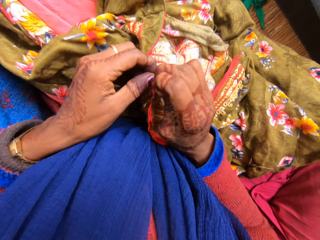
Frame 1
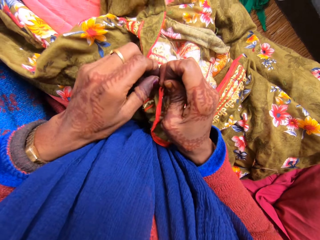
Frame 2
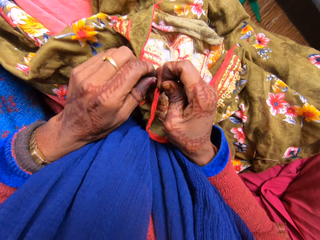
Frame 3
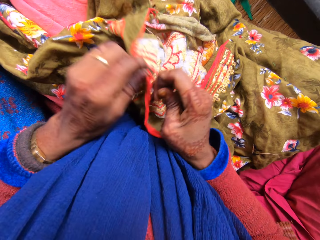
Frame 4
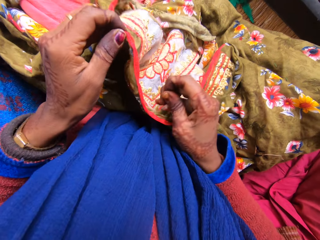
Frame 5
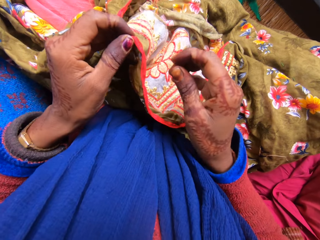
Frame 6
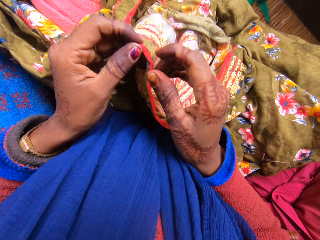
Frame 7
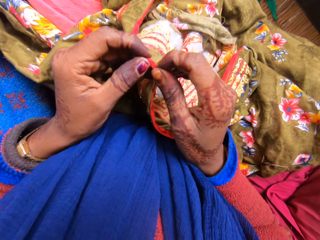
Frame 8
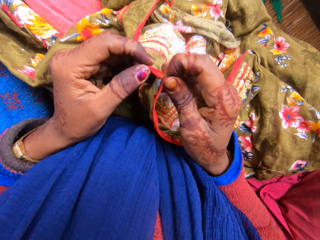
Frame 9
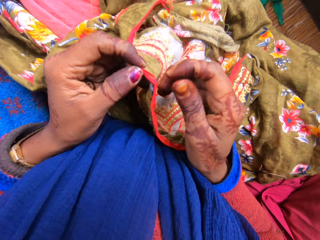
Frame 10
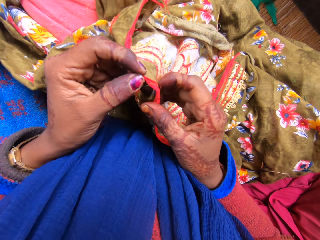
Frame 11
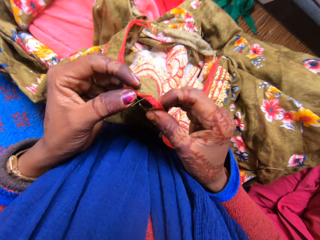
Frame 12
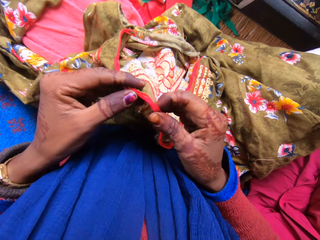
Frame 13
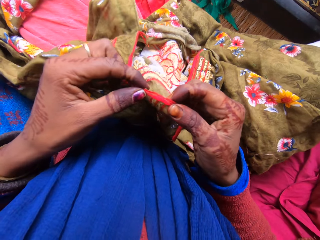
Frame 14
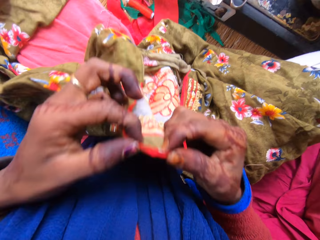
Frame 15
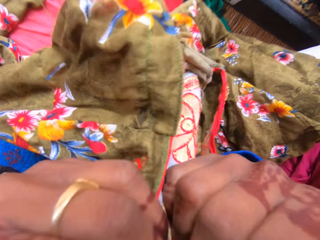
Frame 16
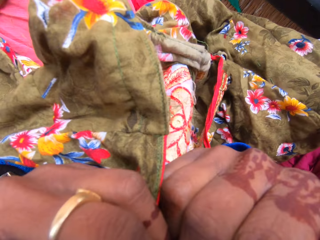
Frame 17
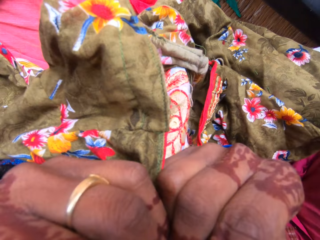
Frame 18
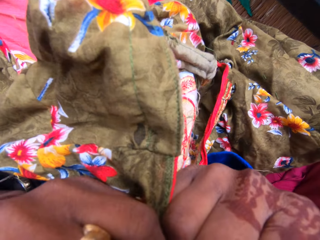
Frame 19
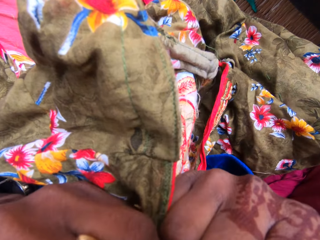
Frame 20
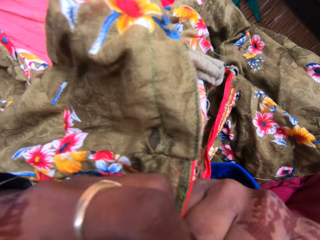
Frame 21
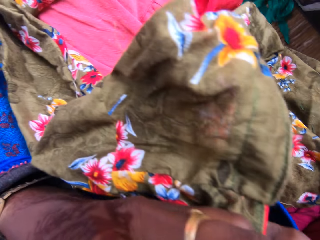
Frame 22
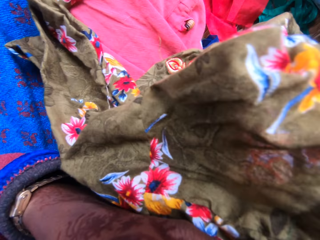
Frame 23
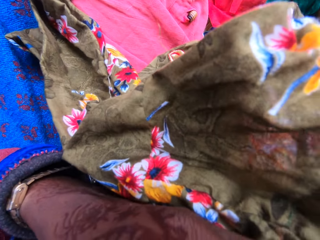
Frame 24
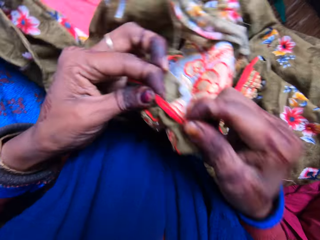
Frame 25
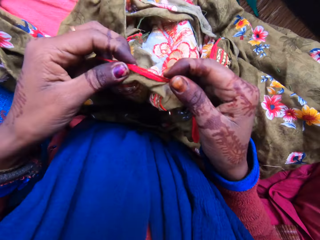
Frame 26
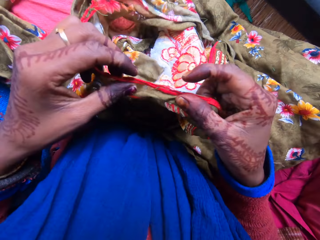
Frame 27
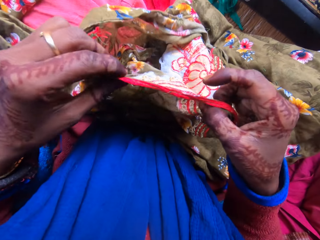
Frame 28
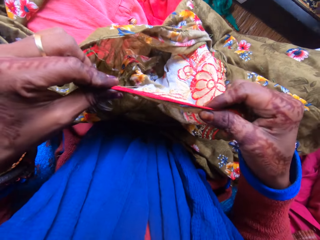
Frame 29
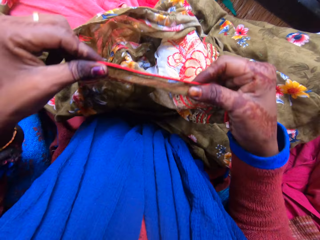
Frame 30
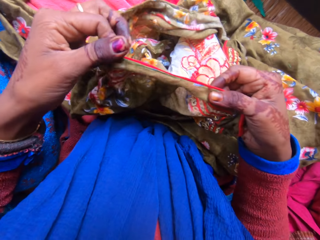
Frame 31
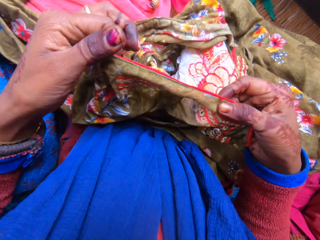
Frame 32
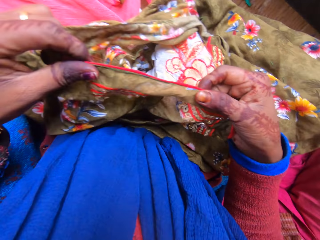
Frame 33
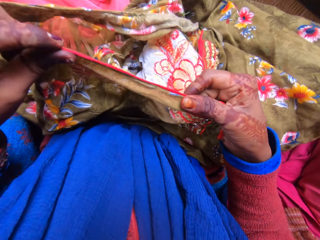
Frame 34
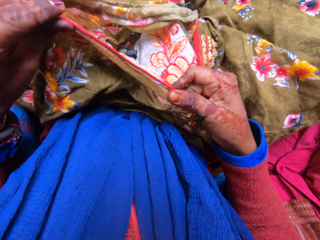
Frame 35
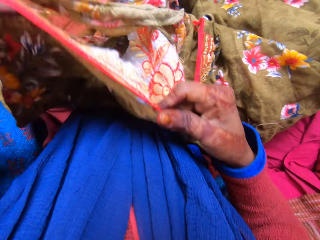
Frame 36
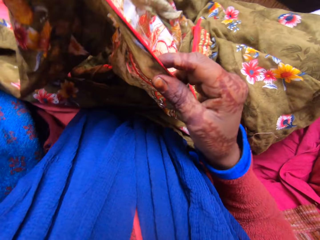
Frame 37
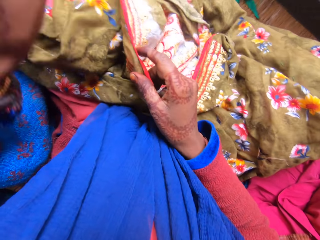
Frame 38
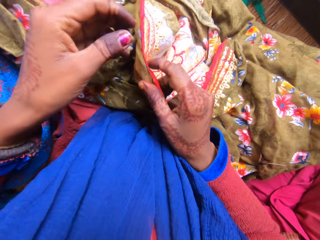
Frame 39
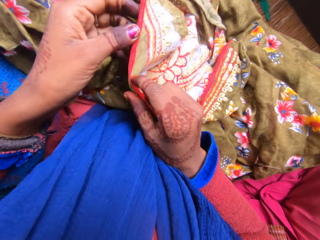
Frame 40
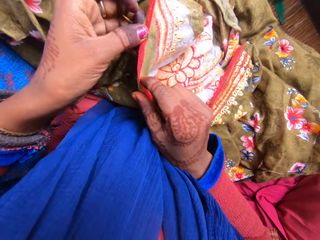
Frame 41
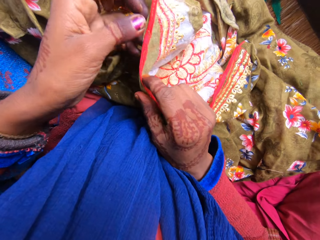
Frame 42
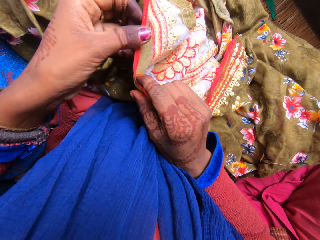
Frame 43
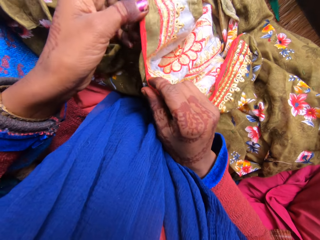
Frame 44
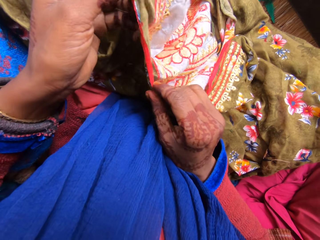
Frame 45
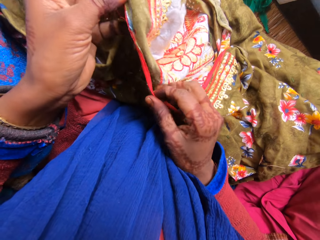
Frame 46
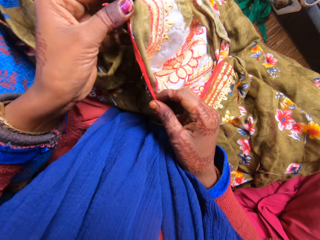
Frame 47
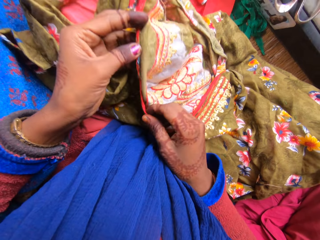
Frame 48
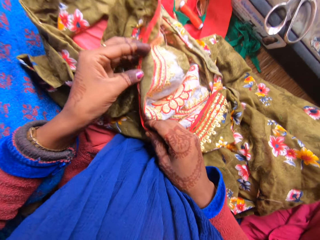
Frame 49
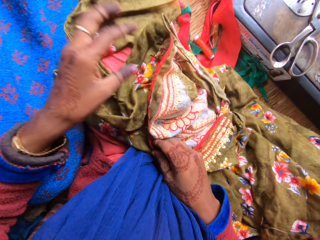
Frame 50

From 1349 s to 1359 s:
The camera wearer pulls on the thread with her hand. She holds the cloth with both her hands. A woman talks to the camera wearer. The camera wearer moves the cloth towards her face. She cuts the thread with her teeth. She lowers the cloth. She talks to the woman. She moves the cloth away from her. She moves her hand towards her. She holds the cloth with both her hands.

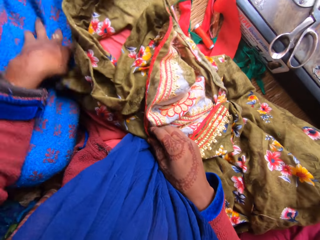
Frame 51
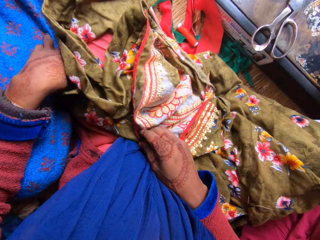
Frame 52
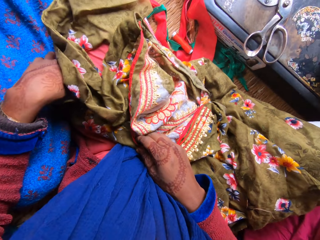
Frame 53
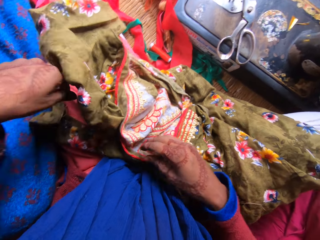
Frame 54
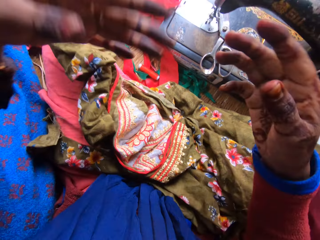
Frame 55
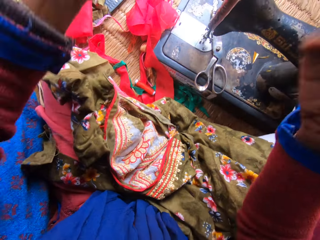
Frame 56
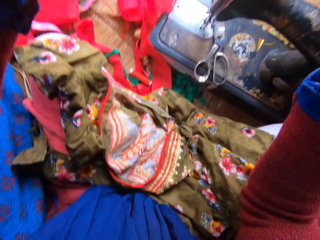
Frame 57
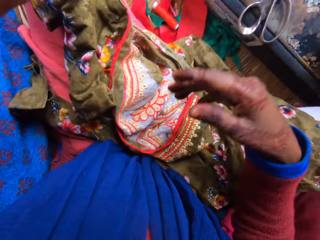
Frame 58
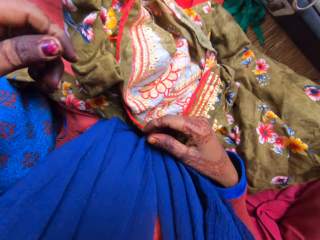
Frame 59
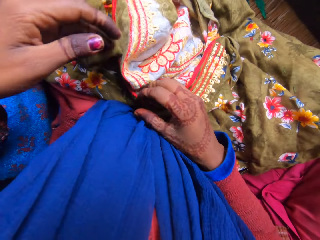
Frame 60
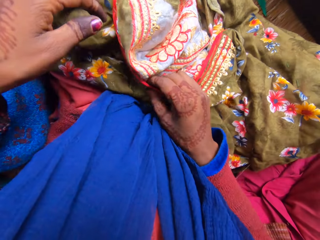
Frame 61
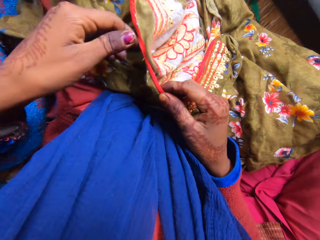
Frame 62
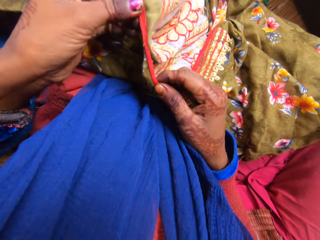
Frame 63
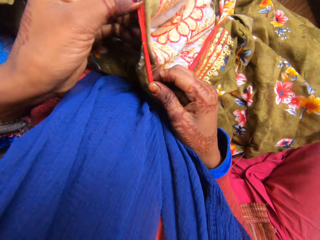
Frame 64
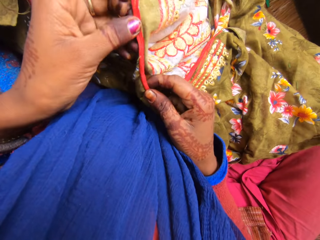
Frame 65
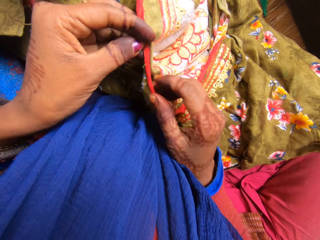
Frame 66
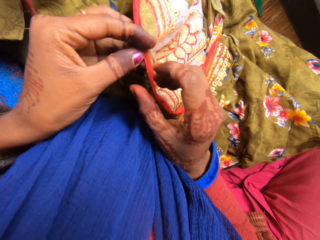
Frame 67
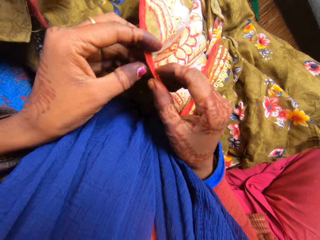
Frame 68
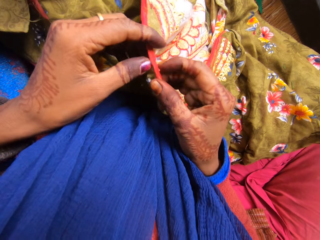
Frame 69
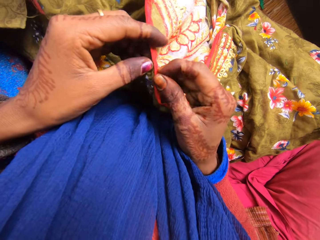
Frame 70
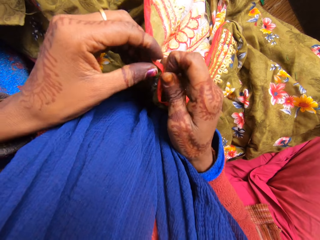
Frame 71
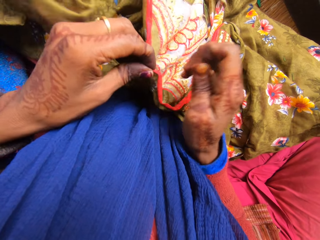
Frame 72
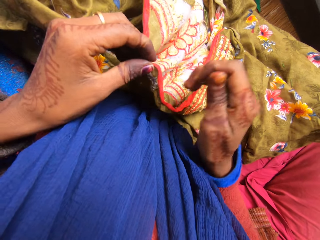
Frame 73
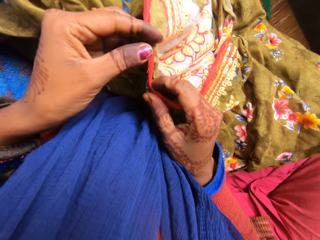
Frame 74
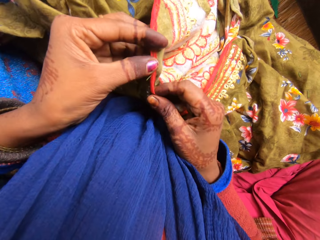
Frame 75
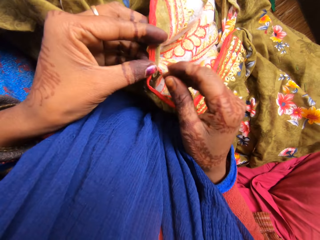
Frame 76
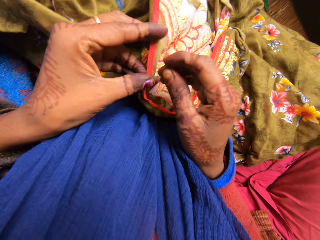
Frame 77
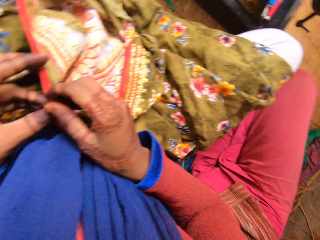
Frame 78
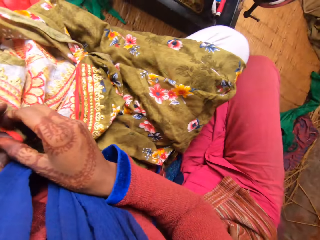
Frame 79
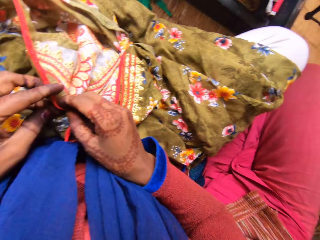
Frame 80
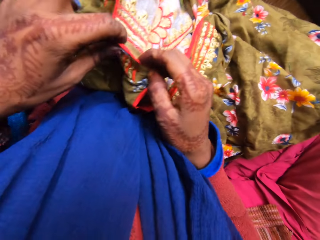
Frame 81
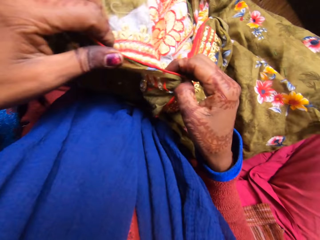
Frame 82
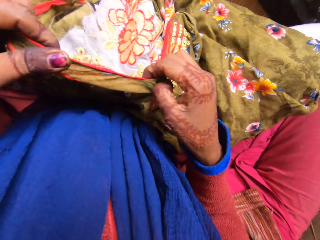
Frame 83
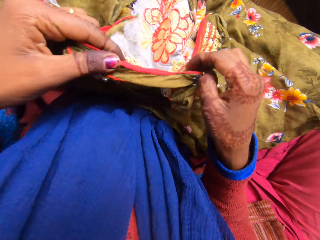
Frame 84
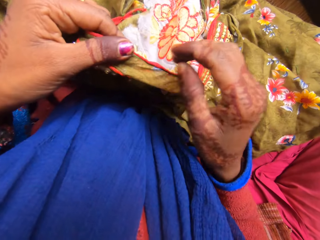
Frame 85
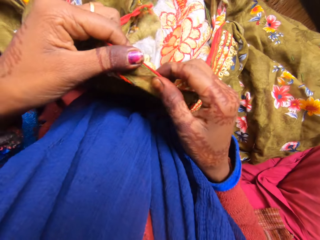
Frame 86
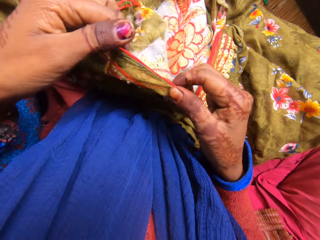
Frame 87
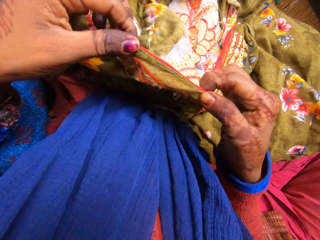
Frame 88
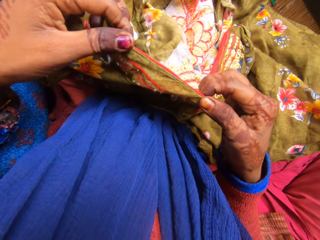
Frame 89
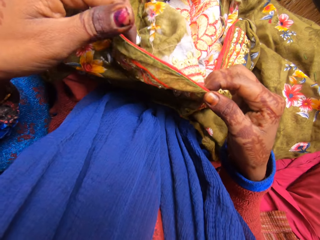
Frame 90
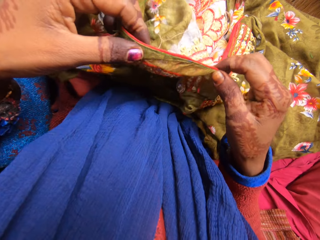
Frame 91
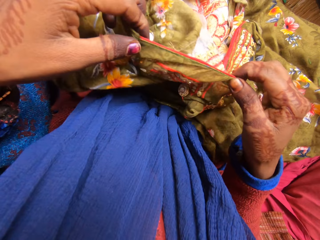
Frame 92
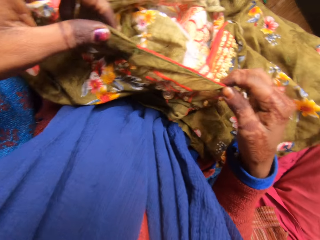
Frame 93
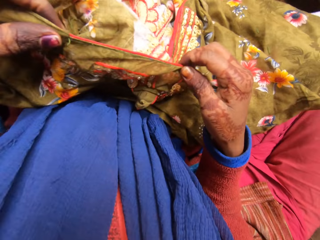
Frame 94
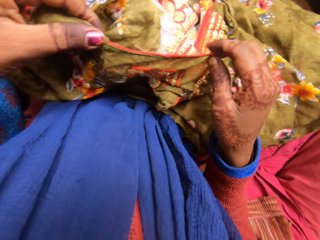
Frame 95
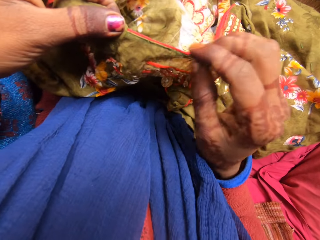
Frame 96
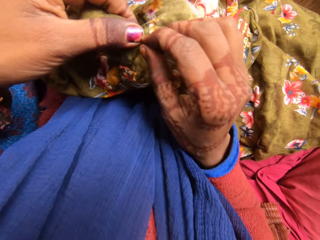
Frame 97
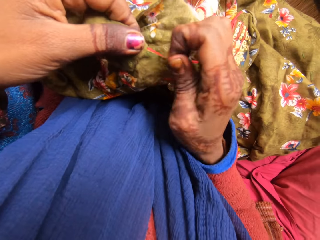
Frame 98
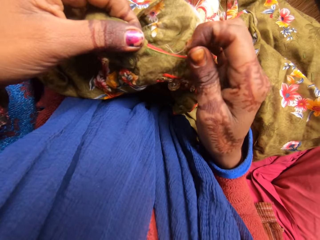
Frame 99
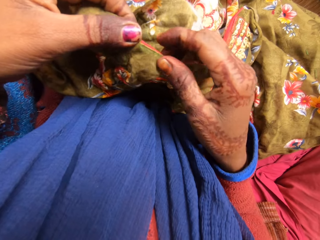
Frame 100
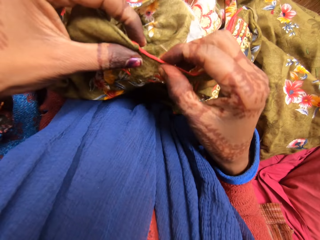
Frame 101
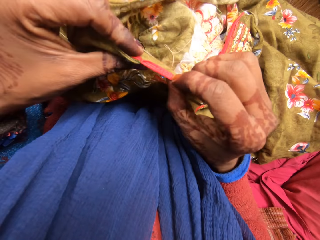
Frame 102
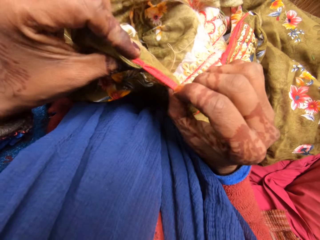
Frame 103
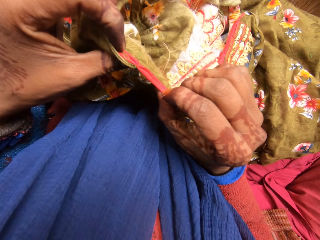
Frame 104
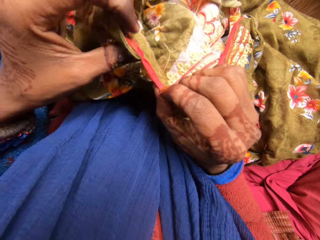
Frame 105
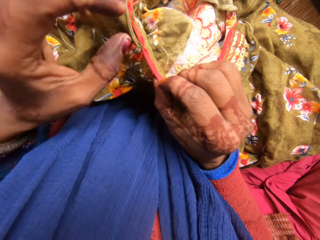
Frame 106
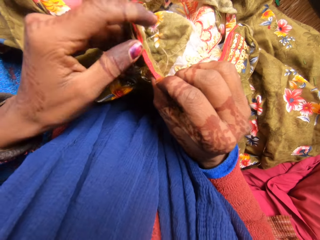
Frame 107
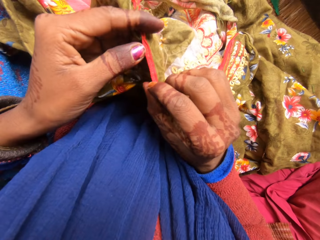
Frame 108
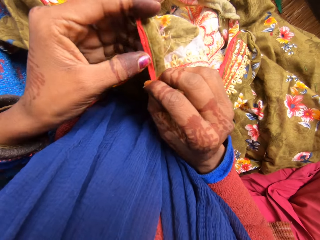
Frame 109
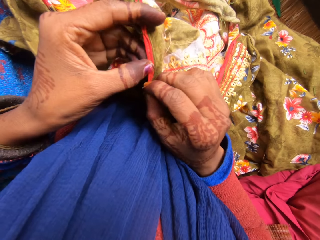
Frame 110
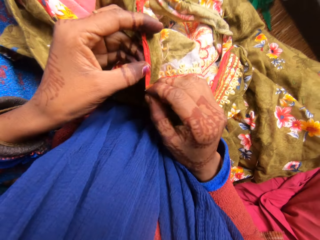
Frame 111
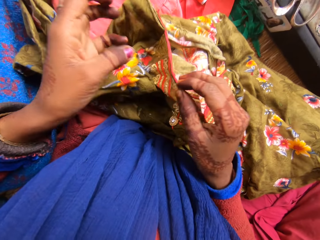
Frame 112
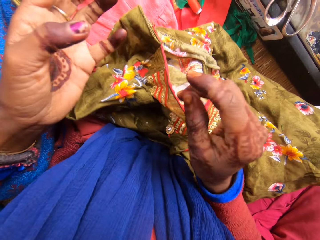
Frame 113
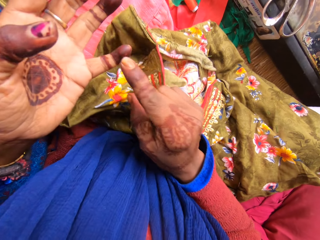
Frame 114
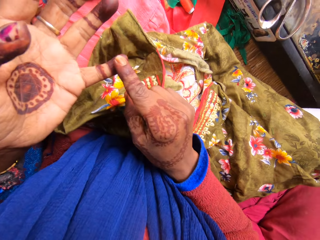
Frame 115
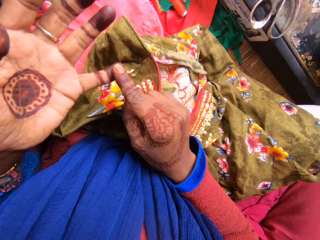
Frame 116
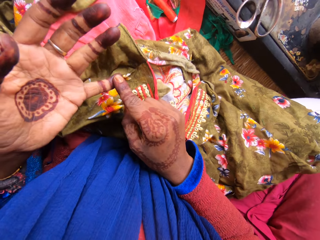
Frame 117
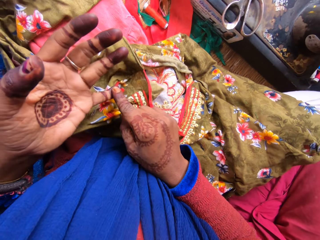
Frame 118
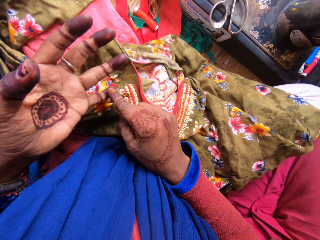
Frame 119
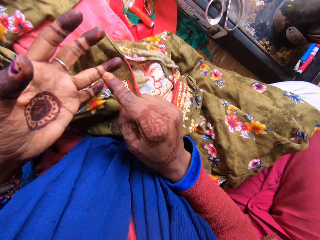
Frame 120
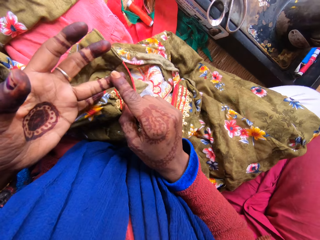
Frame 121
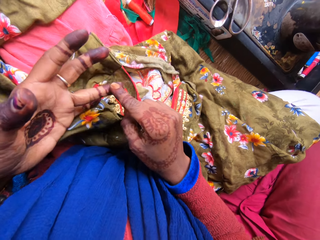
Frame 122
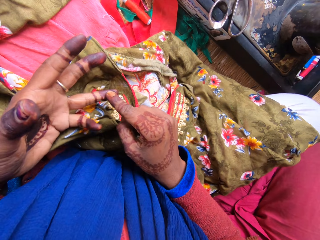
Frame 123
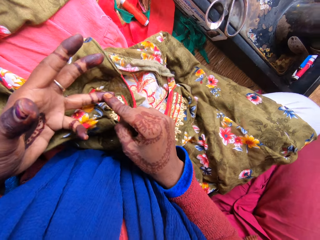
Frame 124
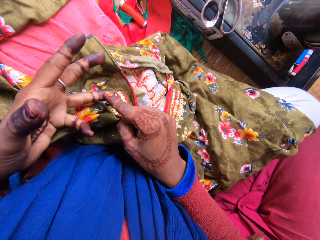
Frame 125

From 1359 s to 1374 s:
The camera wearer talks to a woman. She moves her left hand forward. She drops the dress on her leg. She makes gestures with both hands. She raises her hands. She talks to the woman. She lowers her hands. She holds the cloth with her hand. She loosens stitches of the dress with both hands. She holds the cloth with both her hands. She talks to the woman. She pulls on the thread with her hand. She spits. She holds the cloth with both her hands. She talks to the woman. She spits. She pulls on the thread with her hand. She holds the cloth with both her hands. She talks to the woman. She lets go of the cloth. She makes gestures with both hands. She points at her fingers with her right finger.
